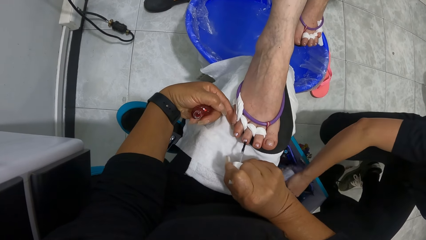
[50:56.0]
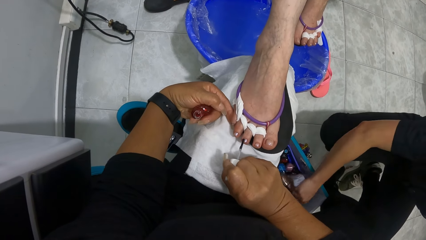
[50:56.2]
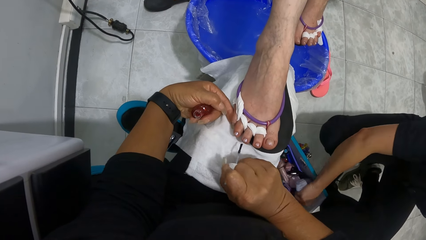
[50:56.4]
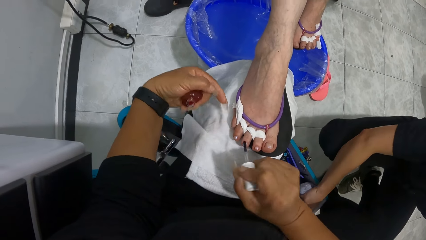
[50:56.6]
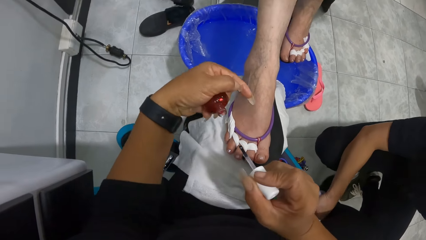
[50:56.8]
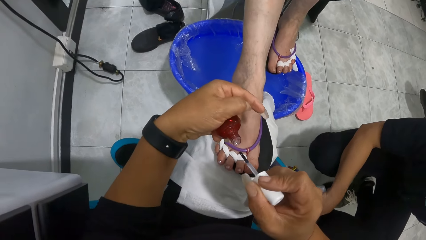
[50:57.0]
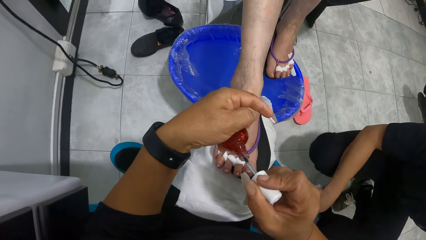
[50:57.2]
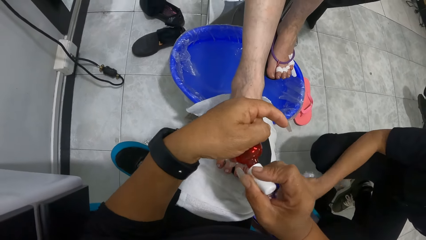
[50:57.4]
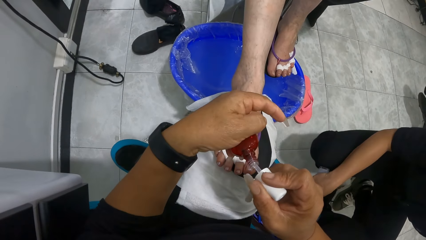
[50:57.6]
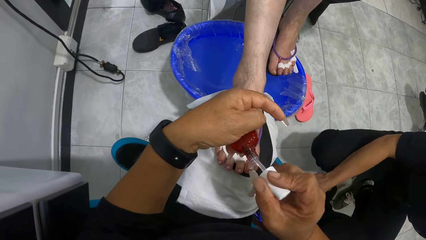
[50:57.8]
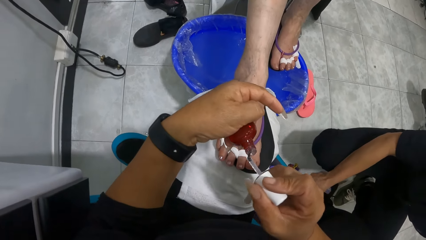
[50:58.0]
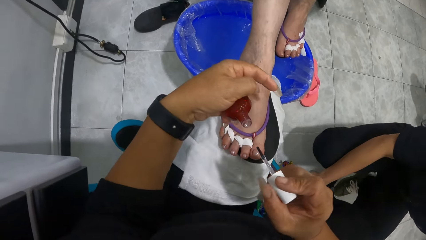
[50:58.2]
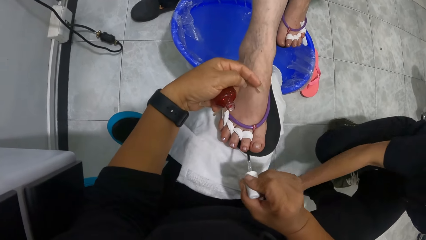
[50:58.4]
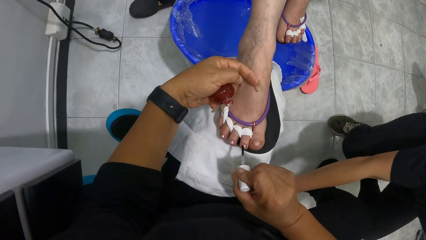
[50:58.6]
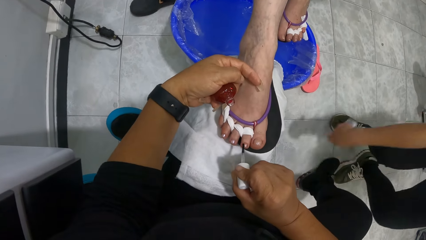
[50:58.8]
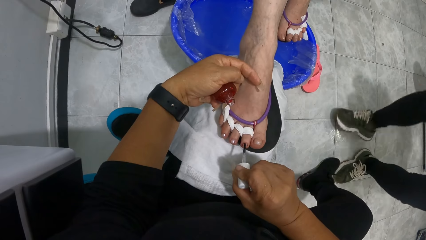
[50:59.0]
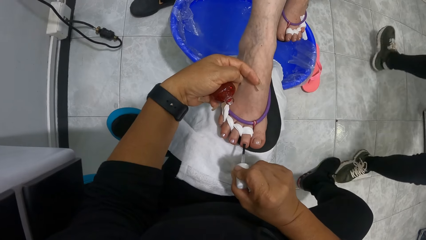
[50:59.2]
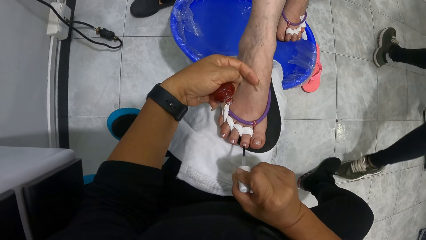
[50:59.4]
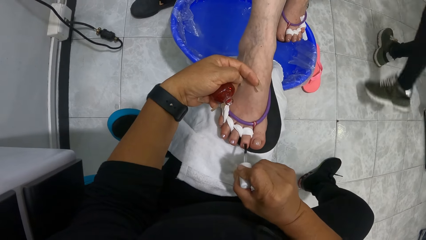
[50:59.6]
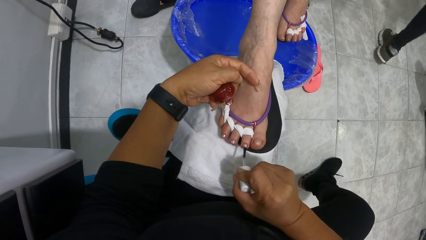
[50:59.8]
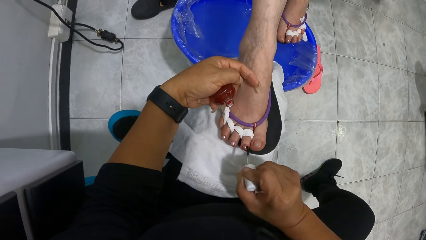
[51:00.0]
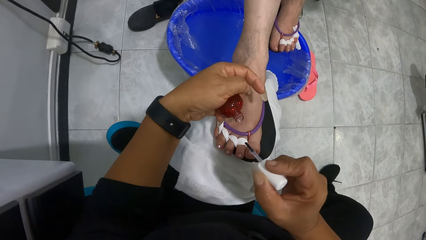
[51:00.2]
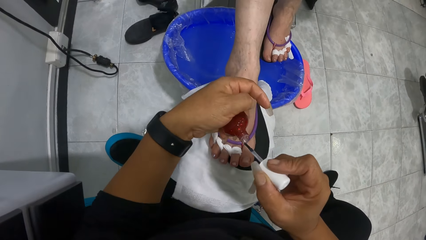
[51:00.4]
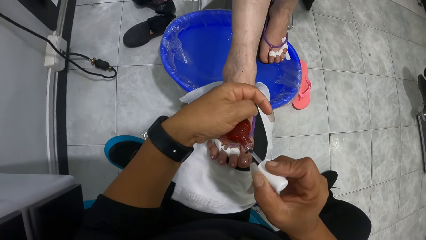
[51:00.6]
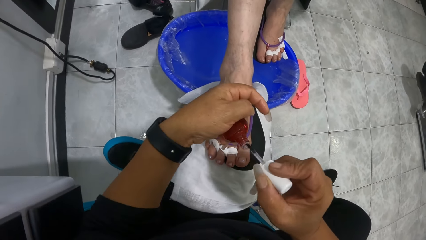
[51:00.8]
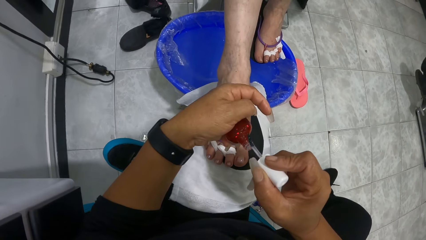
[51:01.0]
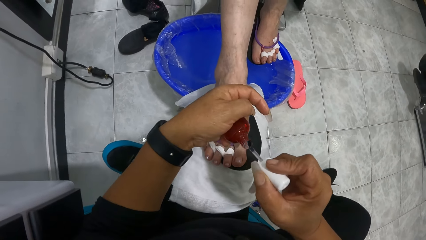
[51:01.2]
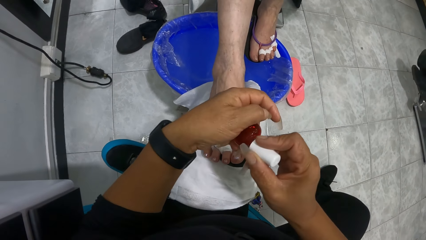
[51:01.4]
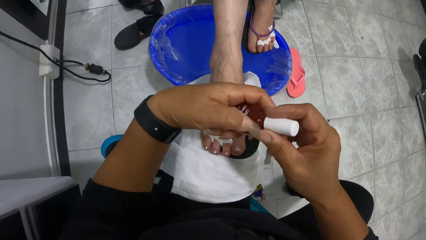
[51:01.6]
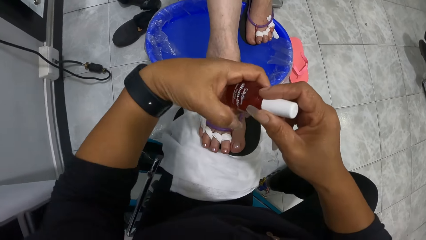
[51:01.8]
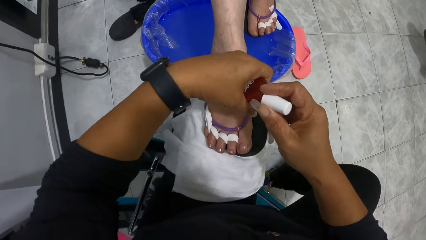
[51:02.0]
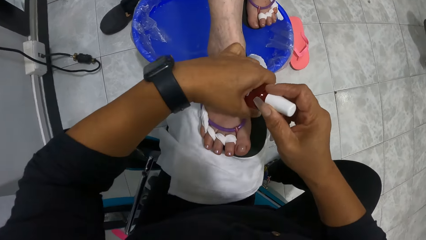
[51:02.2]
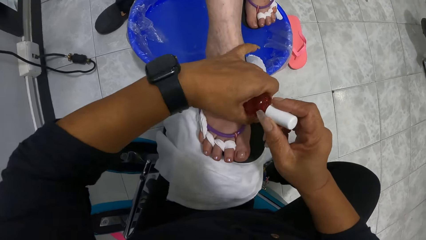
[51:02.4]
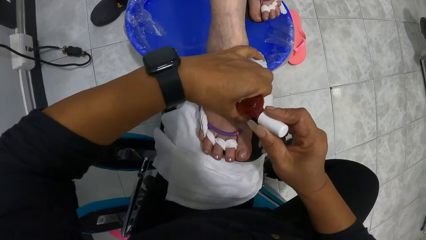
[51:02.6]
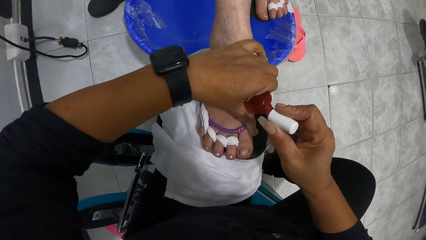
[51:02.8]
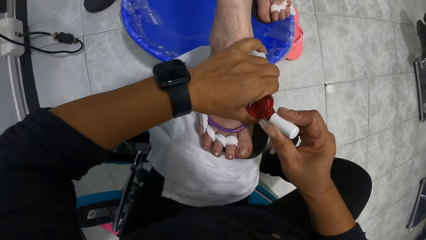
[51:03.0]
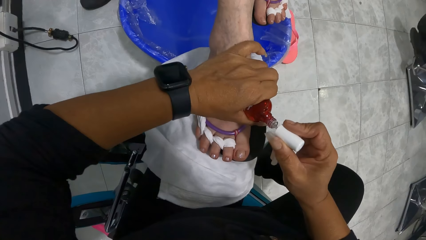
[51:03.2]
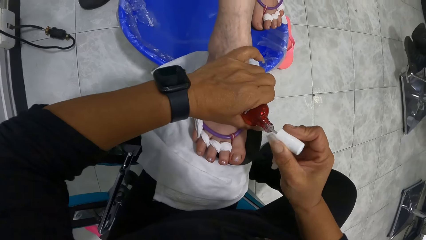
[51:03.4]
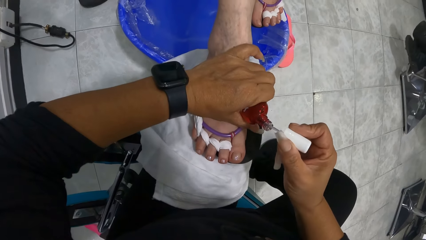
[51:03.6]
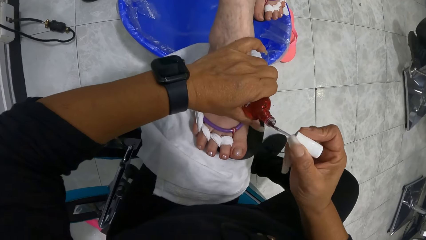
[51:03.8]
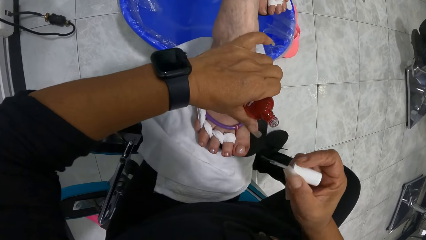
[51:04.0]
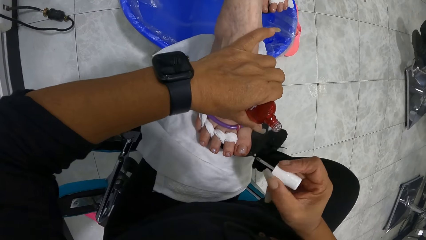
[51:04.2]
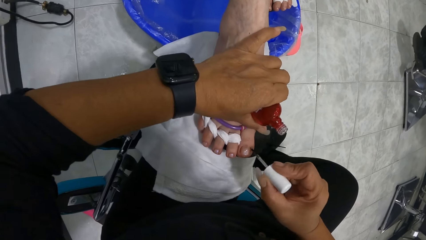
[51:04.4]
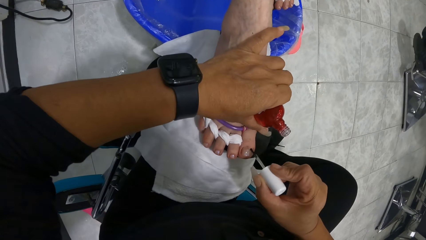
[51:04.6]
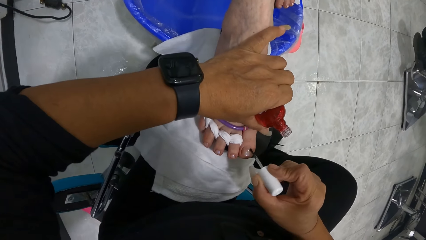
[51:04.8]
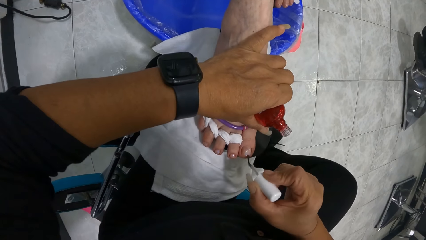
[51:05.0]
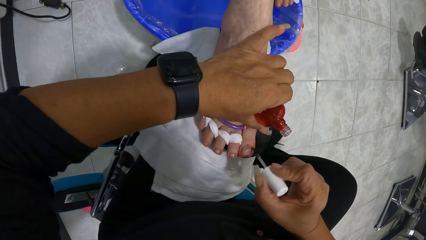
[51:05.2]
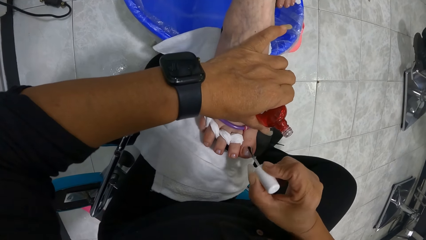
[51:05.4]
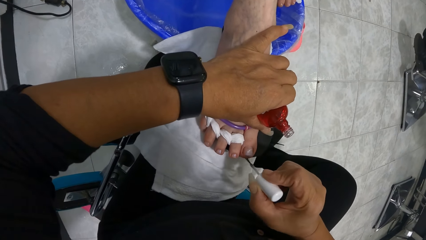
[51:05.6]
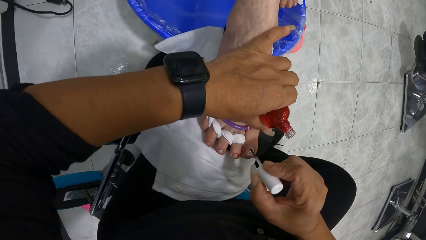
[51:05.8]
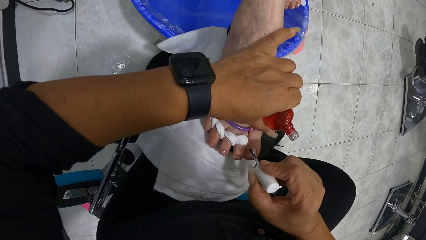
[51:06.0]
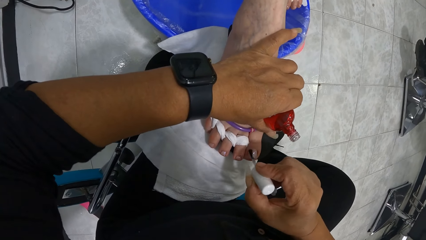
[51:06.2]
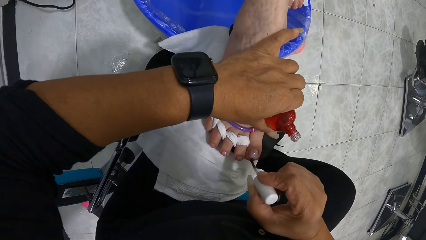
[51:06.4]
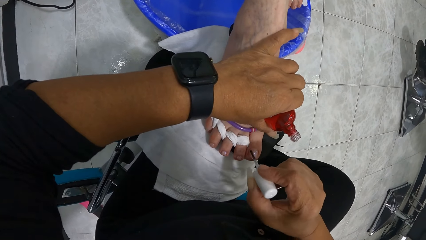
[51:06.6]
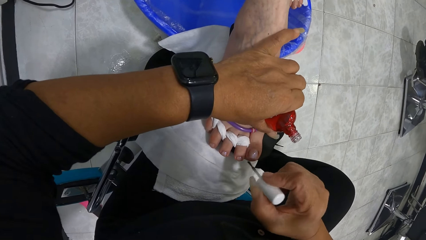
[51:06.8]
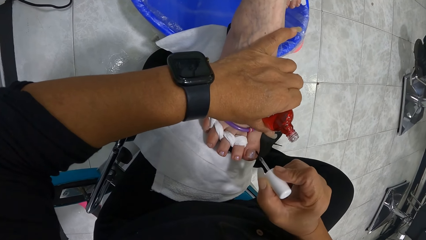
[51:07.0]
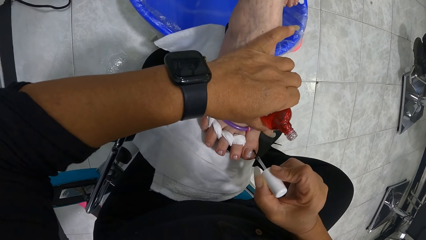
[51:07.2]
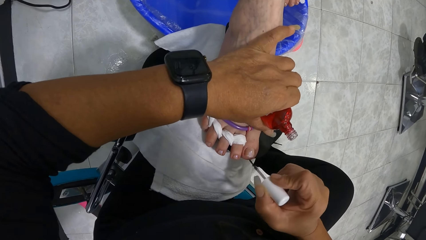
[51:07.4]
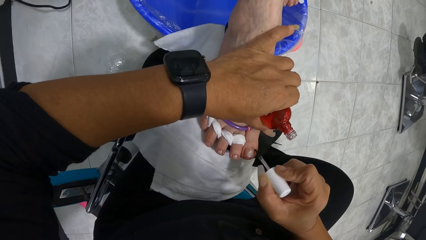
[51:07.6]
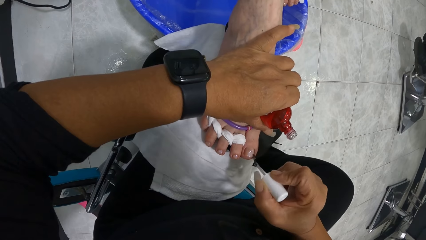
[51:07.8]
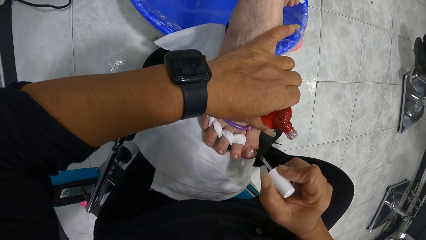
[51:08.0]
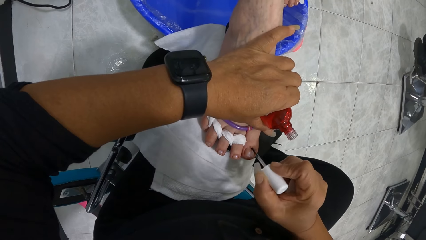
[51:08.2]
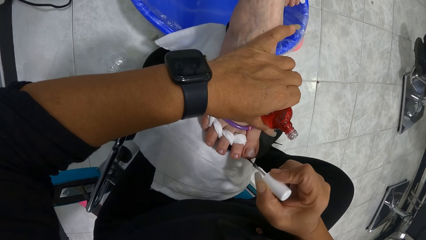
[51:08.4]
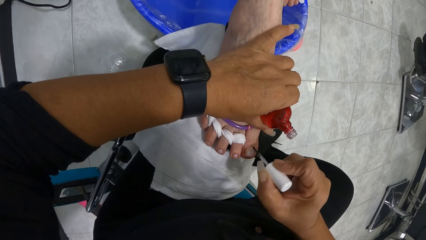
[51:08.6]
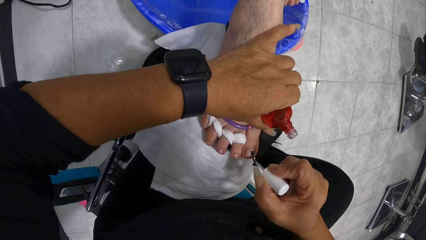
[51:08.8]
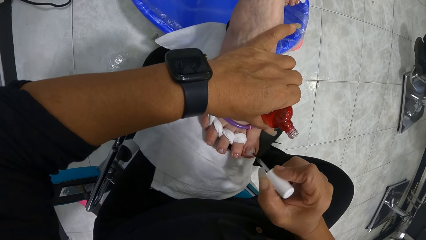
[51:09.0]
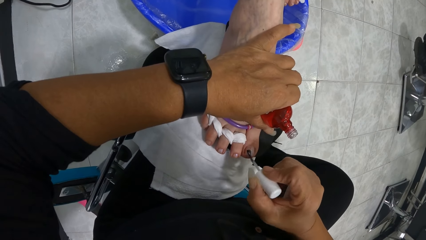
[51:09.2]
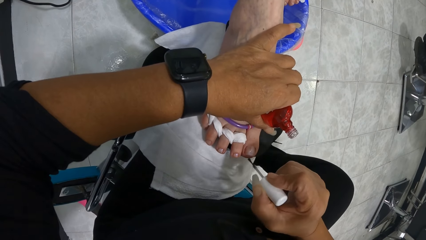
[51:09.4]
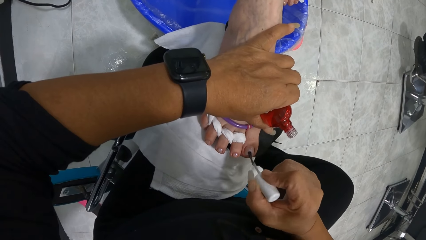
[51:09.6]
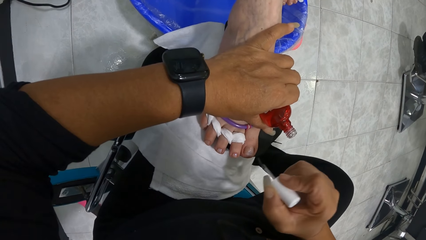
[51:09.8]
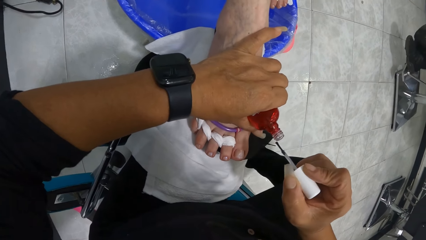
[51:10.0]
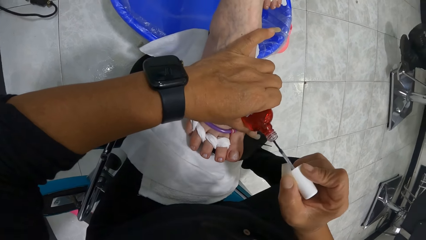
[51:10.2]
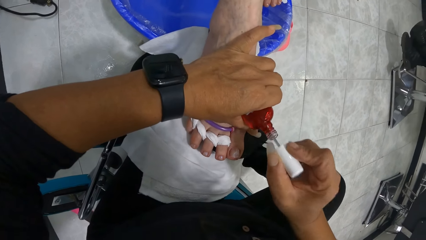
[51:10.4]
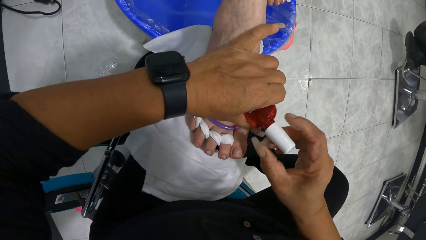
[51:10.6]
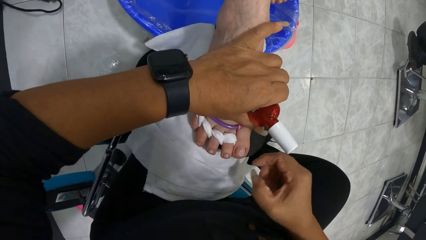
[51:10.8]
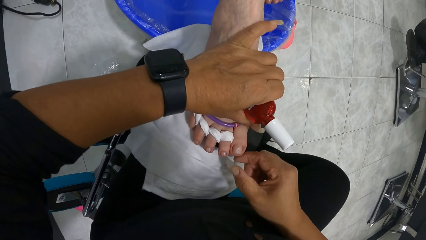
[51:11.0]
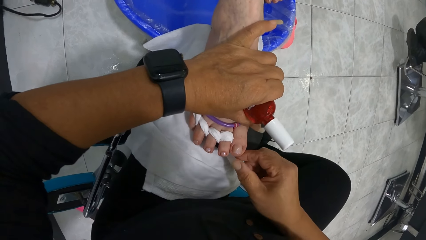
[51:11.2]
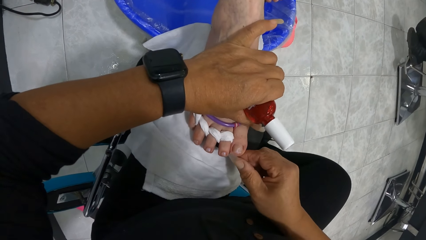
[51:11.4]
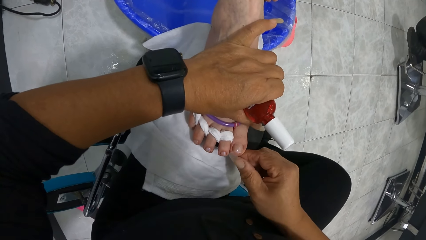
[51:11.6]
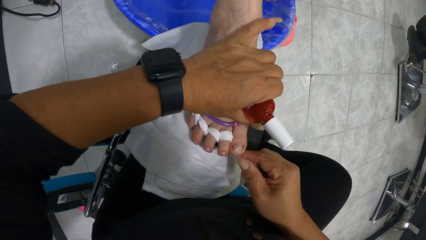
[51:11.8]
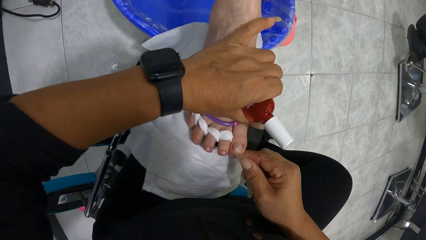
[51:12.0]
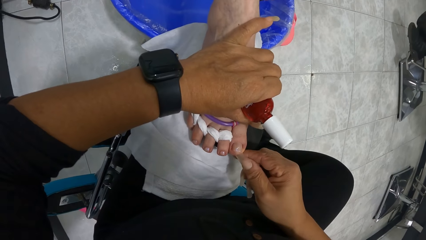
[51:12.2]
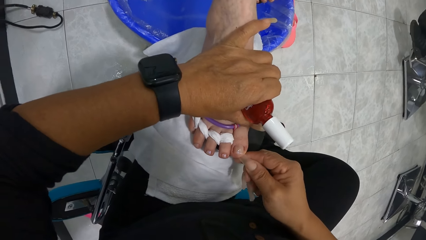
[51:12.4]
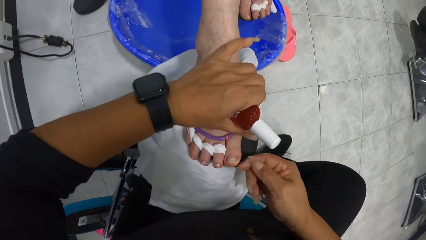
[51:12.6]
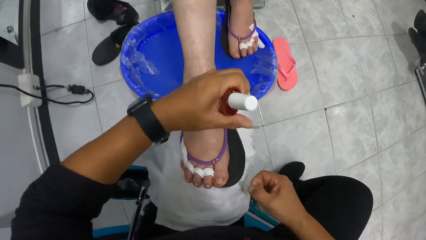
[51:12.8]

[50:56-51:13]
The camera wearer dips the nail brush in her right hand into the nail polish bottle in her left hand. She paints the woman's right toe nail with the nail brush in her right hand. She dips the nail brush in her right hand into the nail polish bottle in her left hand. She holds the woman's right leg with her left hand. She paints the woman's right toe nail with the nail brush in her right hand. She puts the nail brush in her right hand into the nail polish bottle in her left hand. She wipes excess nail polish on the woman's right toe with her right thumb nail.
